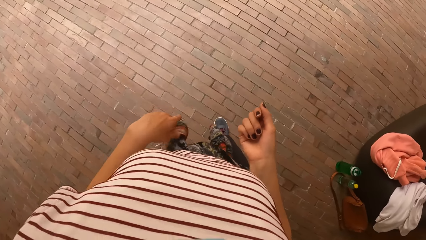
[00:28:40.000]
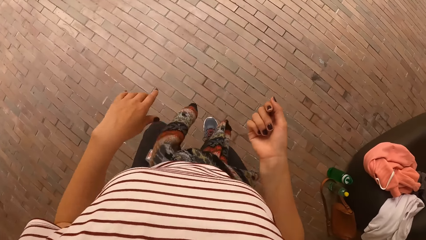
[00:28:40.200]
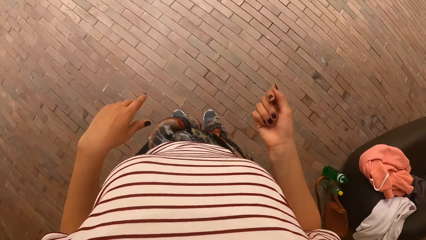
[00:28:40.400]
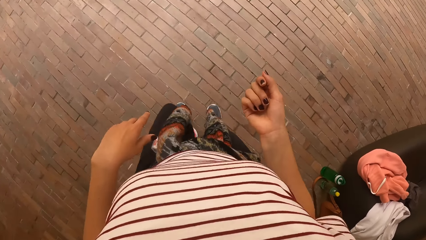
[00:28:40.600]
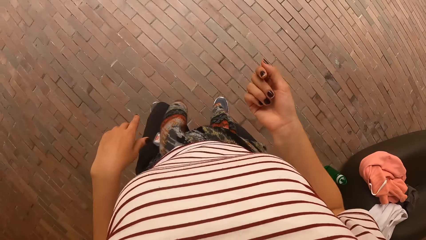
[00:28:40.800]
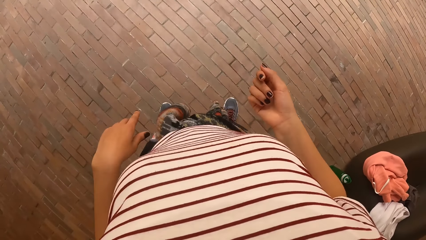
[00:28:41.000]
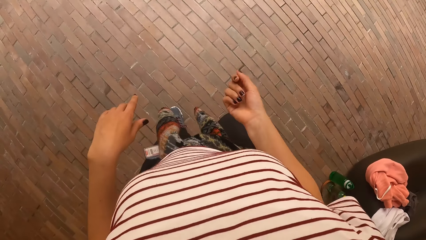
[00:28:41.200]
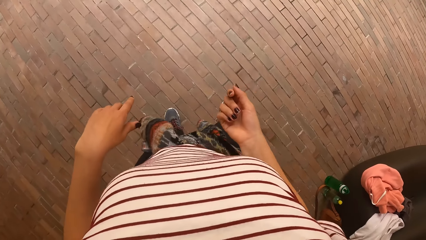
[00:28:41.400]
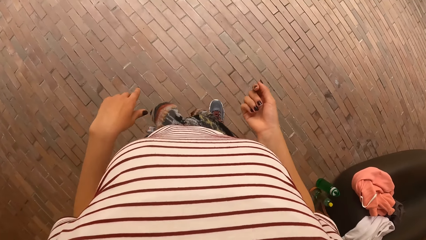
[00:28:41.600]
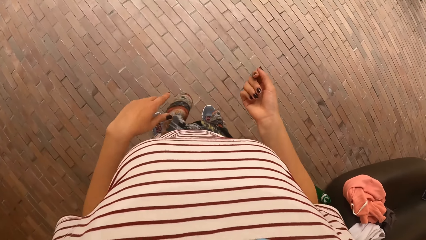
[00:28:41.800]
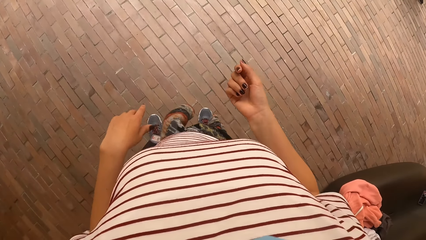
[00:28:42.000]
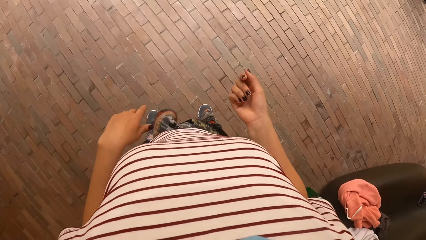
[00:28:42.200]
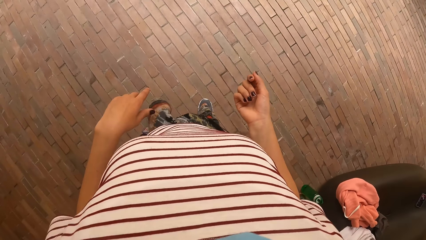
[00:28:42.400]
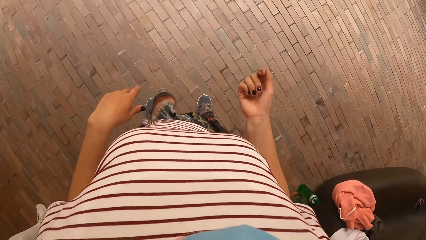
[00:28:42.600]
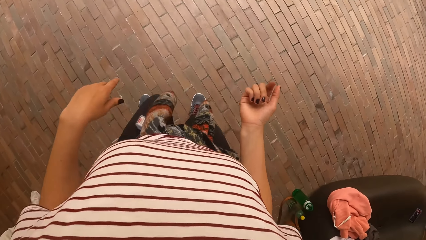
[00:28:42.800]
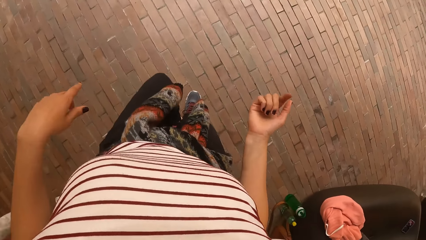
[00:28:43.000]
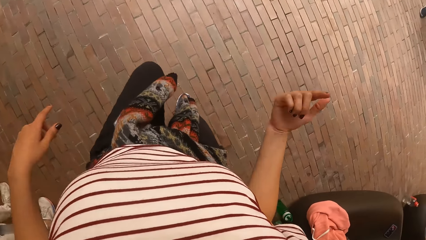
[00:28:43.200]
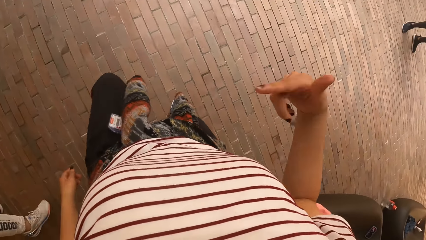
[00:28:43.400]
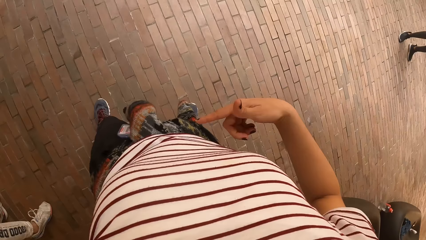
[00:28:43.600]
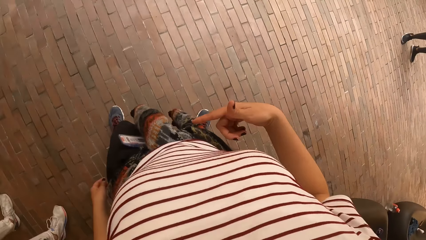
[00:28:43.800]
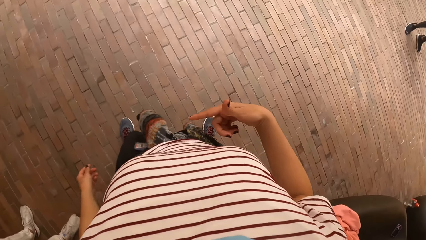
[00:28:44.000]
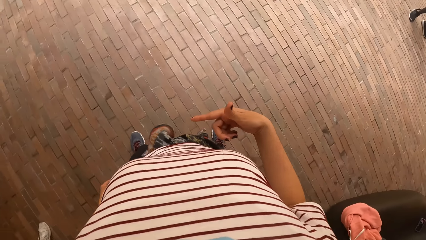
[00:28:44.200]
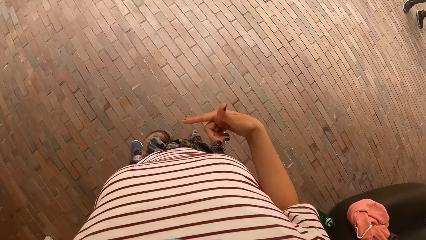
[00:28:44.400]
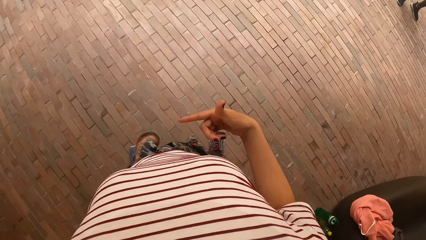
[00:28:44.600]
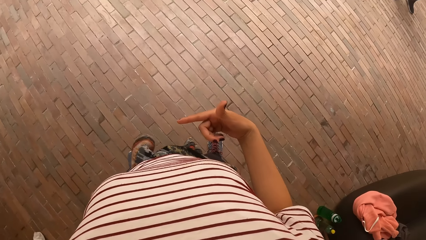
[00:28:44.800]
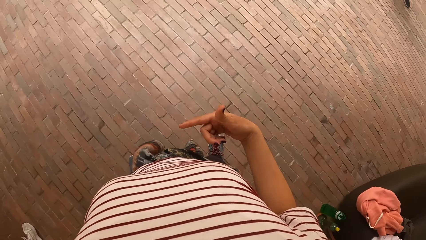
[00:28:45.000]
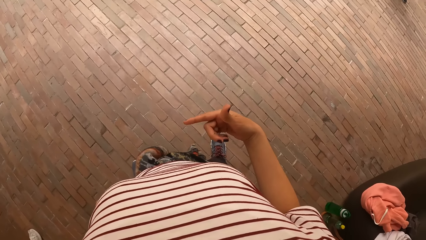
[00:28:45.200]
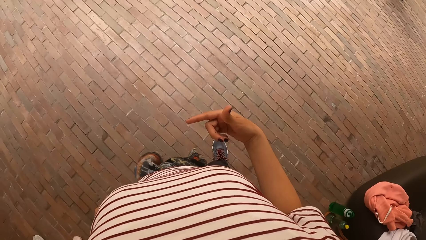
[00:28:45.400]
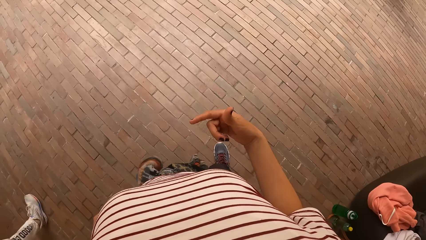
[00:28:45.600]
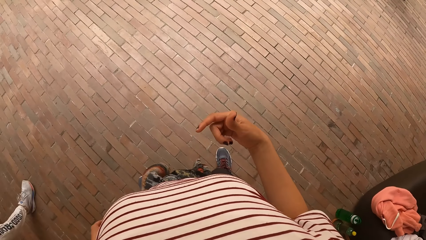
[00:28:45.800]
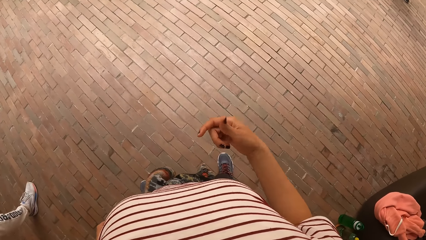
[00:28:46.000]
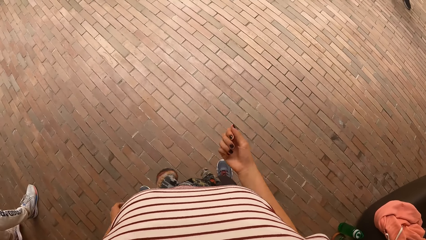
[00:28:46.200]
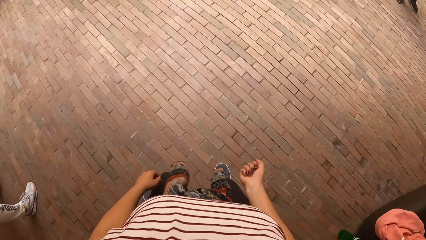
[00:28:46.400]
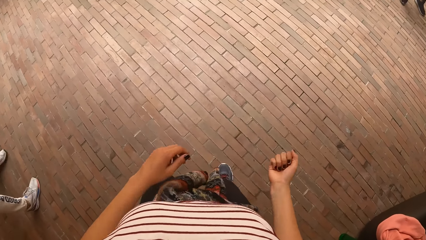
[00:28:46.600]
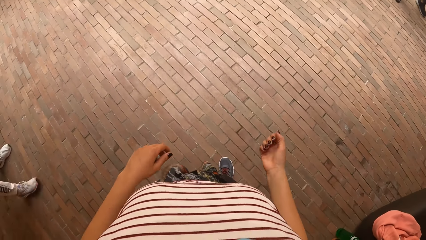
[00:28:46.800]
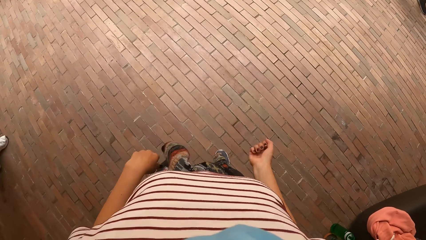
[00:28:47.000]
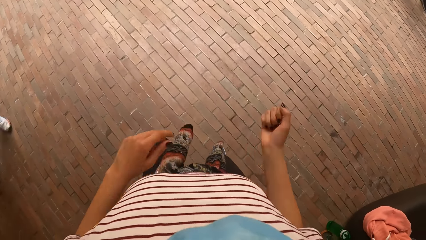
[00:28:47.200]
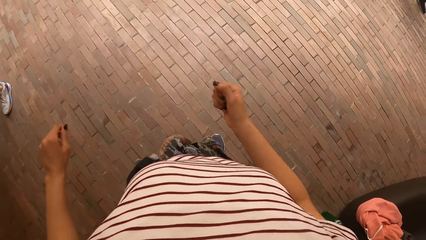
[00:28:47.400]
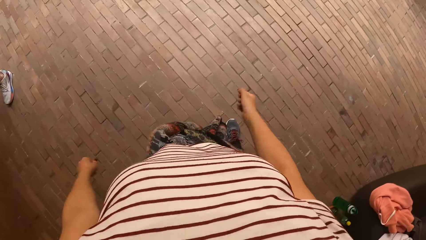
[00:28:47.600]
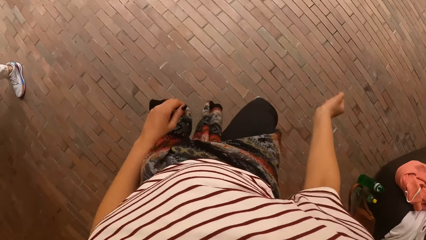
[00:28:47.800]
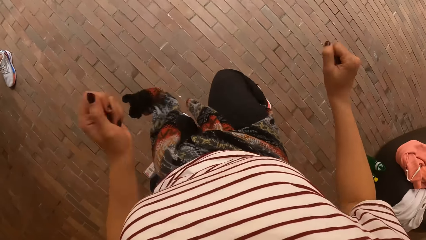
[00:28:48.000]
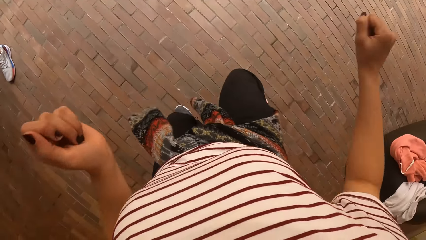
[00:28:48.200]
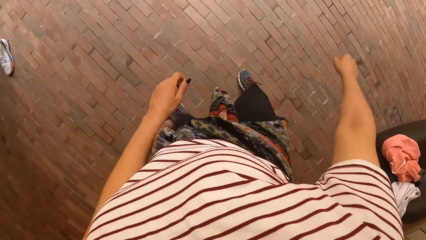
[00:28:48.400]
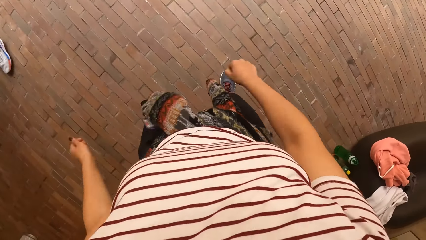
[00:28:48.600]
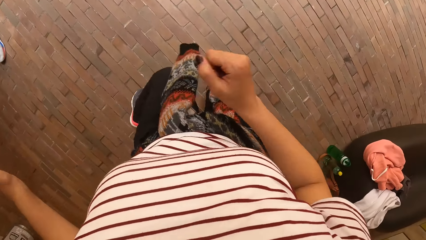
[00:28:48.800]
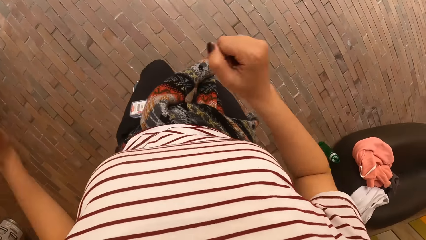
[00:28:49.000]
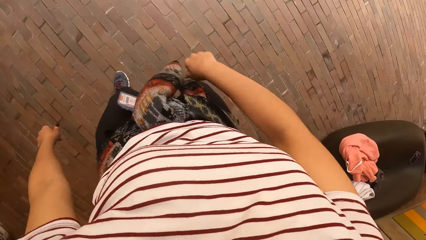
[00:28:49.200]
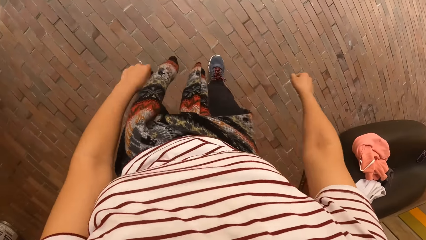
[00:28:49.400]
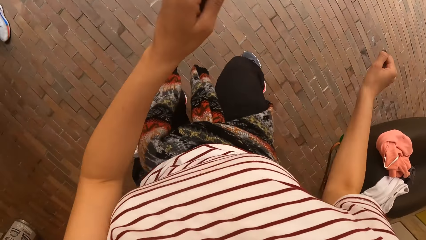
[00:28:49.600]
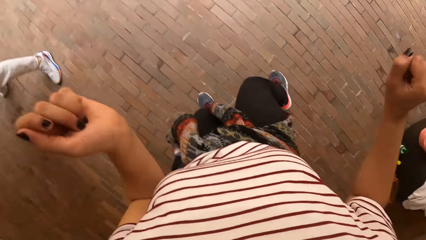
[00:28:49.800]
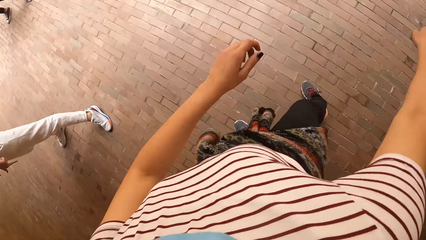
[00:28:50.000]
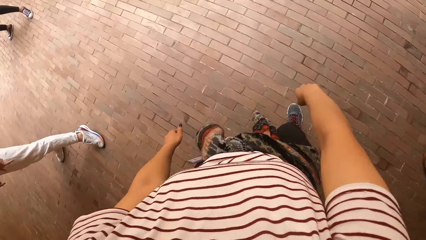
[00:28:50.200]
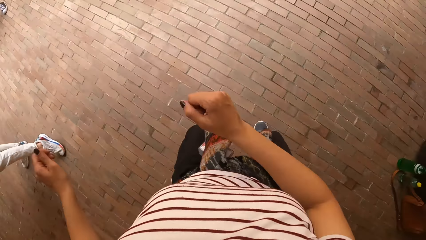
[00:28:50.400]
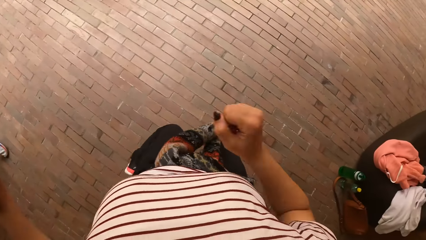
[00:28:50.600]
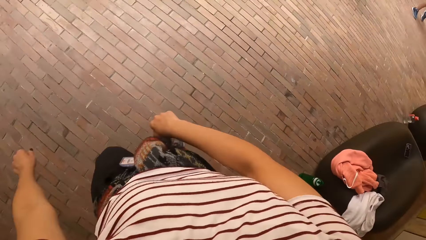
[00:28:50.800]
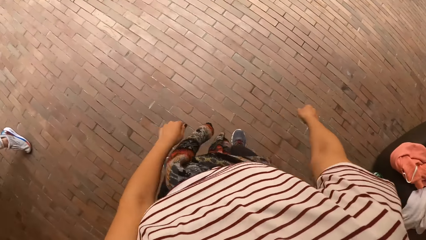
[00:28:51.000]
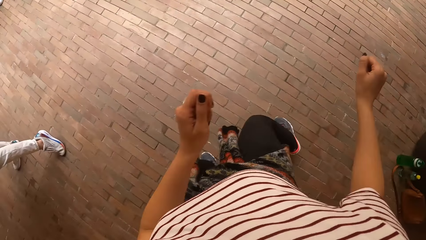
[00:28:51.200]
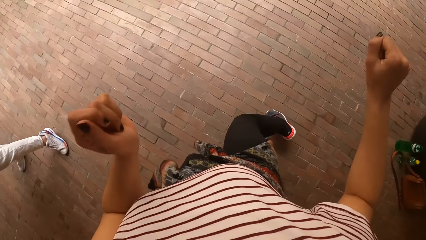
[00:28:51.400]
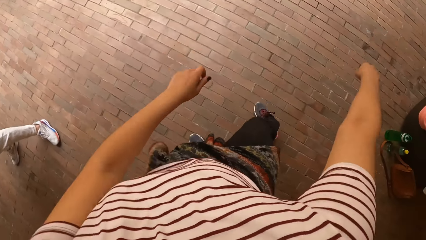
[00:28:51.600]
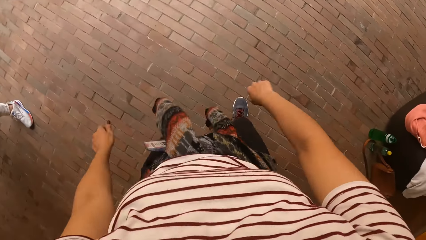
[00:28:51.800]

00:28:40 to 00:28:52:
The camera wearer dances.
